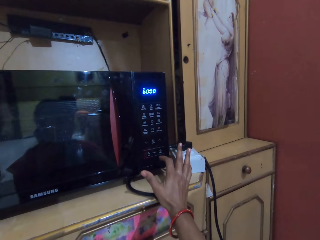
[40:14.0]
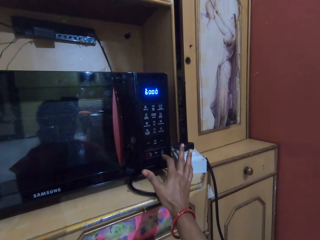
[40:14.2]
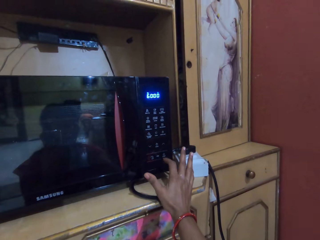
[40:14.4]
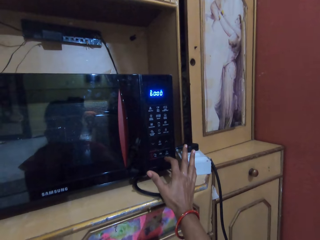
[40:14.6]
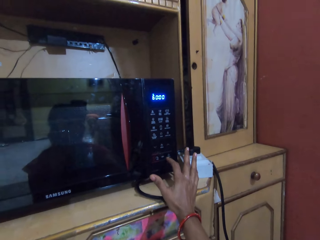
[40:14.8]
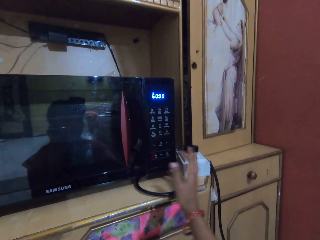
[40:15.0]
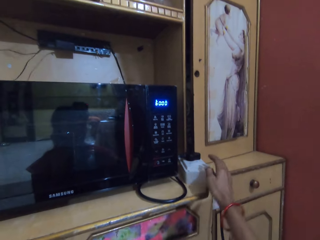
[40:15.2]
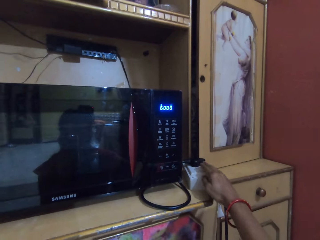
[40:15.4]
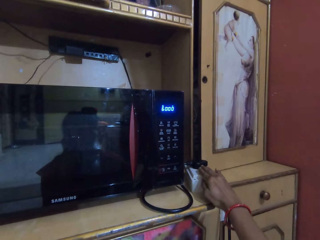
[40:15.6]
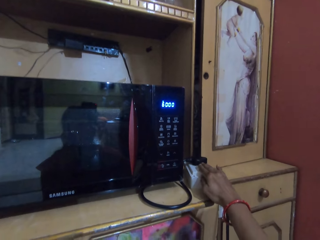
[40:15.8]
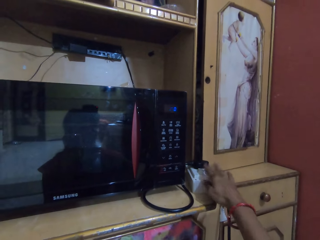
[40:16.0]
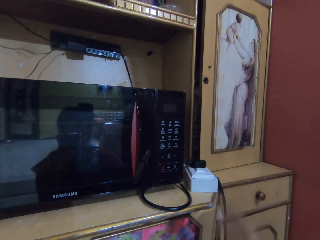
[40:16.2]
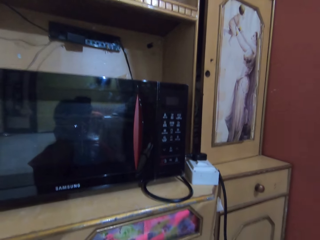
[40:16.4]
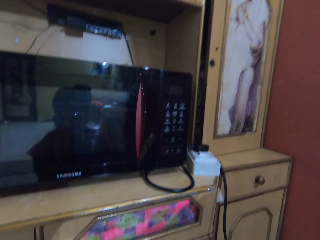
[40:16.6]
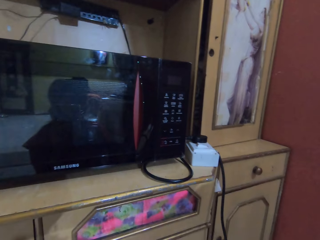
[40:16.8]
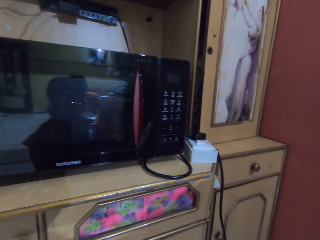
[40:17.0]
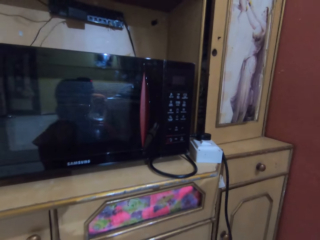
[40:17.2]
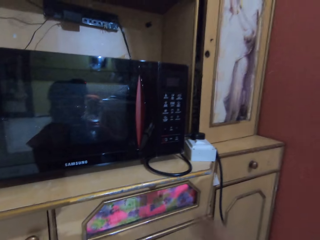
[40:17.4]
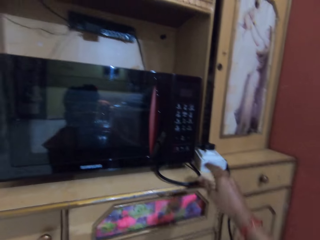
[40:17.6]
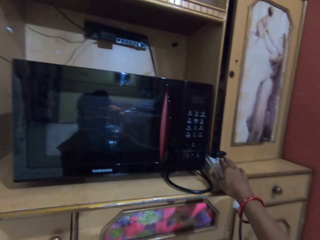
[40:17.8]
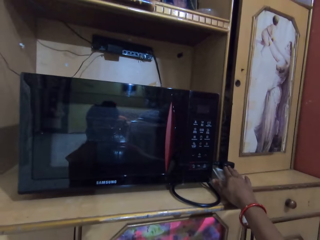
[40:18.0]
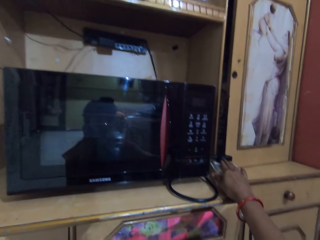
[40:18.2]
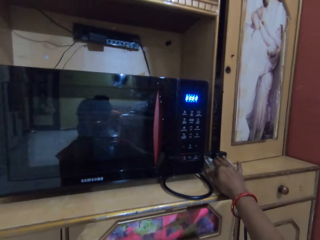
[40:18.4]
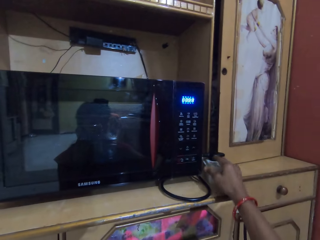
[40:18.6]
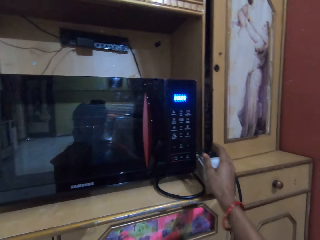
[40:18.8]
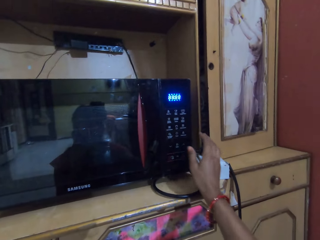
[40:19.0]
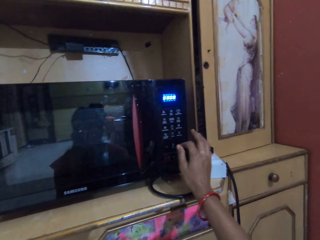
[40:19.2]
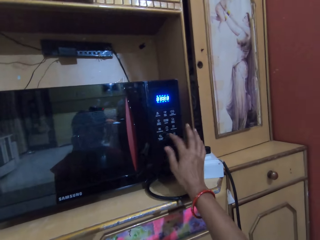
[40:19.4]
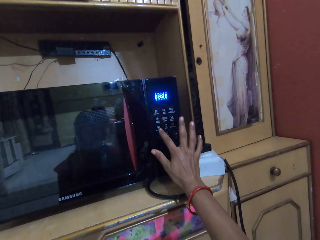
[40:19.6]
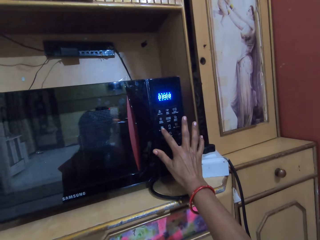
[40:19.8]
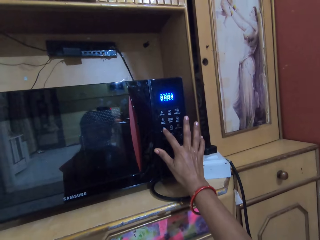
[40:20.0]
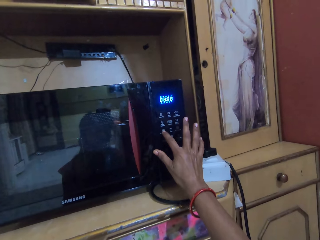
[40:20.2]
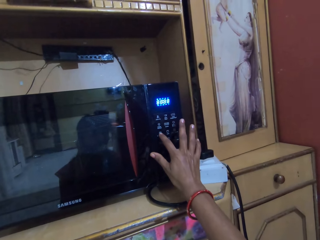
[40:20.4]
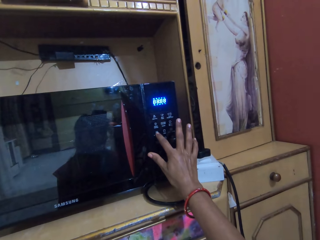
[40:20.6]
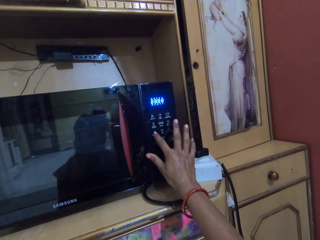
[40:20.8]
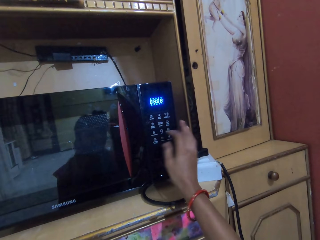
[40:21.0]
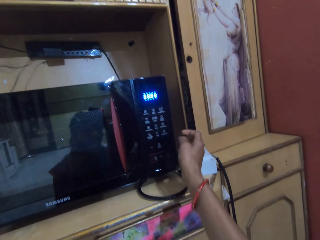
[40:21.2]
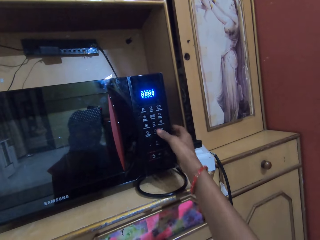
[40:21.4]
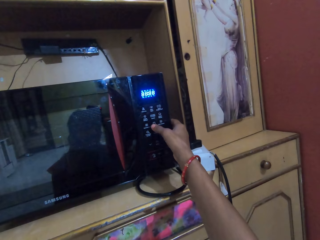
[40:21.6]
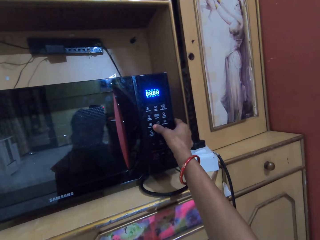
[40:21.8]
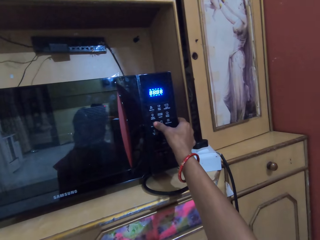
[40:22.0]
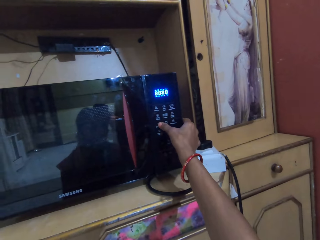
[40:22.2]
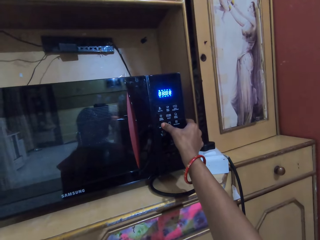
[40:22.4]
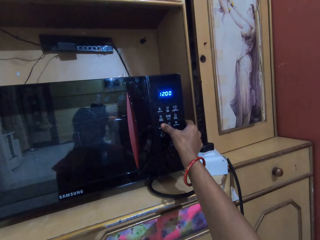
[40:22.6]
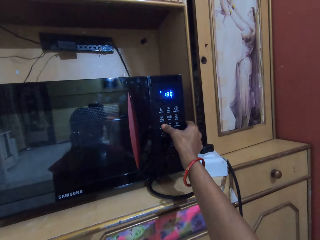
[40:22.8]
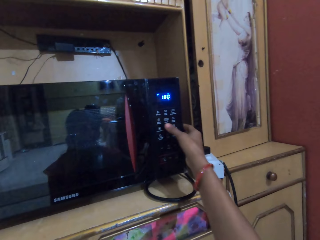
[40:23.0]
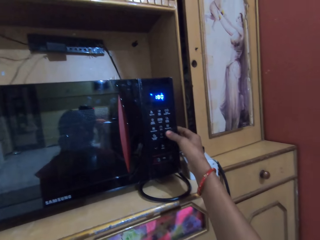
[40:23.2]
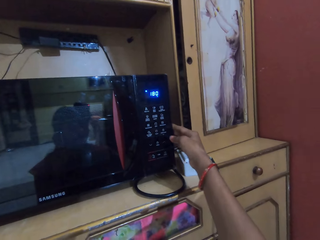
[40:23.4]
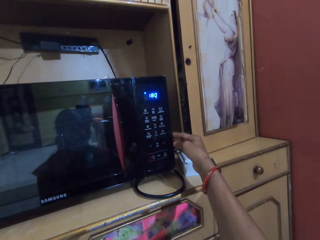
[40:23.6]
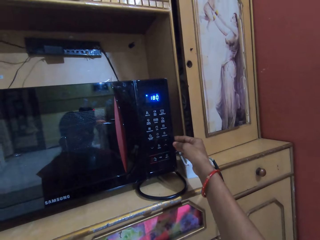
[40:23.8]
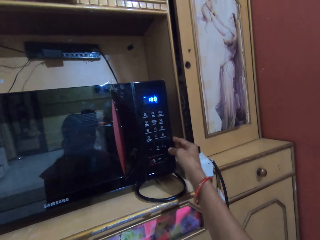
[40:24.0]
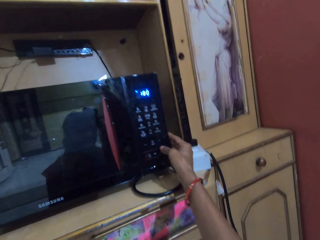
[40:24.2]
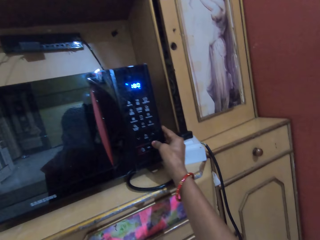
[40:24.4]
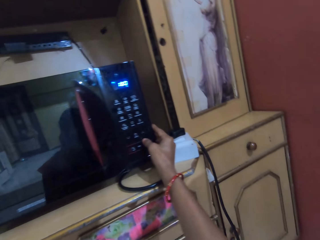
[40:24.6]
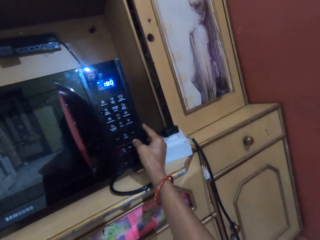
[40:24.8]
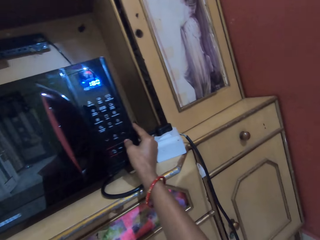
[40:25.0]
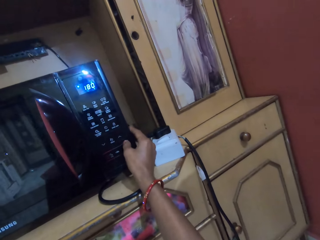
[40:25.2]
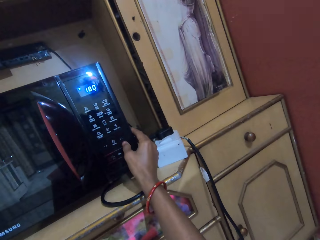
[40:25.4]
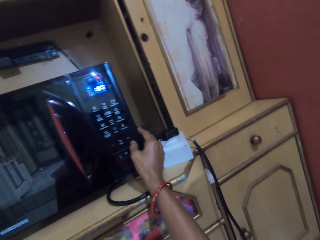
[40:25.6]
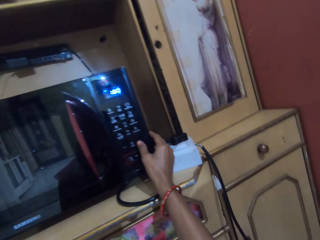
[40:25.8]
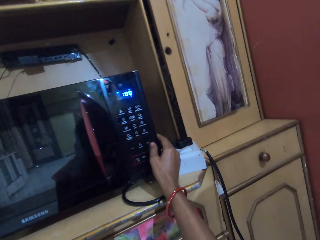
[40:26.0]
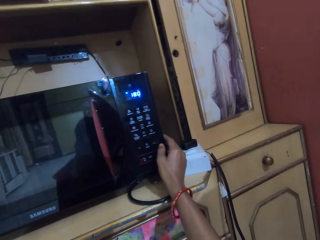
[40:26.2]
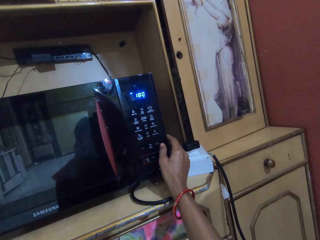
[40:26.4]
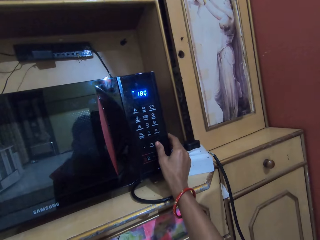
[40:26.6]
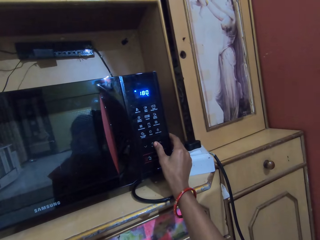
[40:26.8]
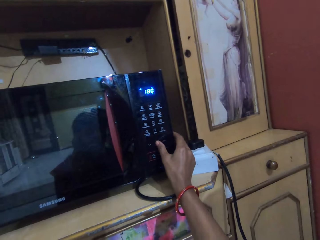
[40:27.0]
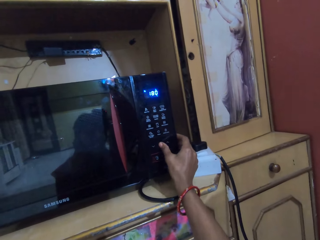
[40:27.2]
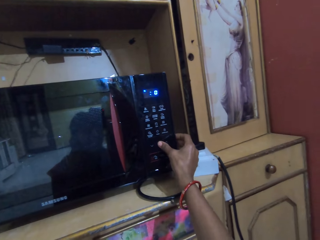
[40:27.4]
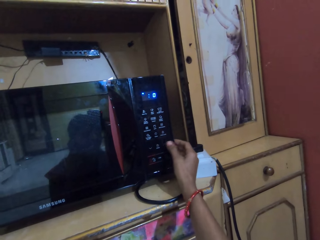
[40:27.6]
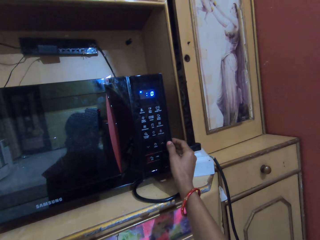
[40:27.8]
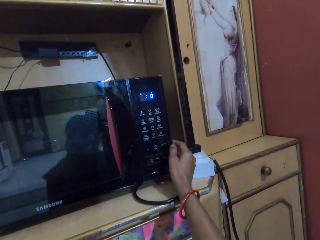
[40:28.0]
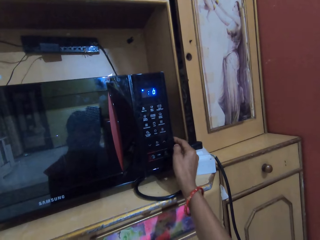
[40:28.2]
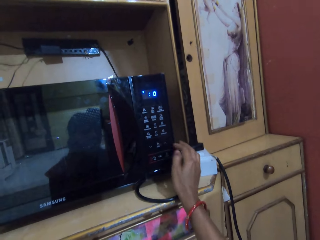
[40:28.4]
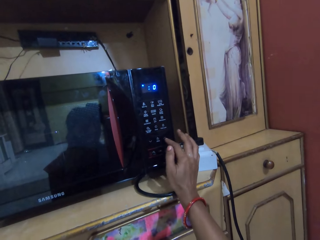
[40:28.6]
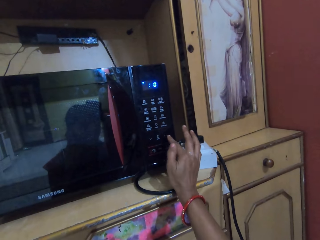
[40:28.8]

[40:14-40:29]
The camera wearer turns off a socket on a counter with her right hand. She turns on the socket on the counter with her right hand. She operates the microwave with her right hand. She activates the microwave.

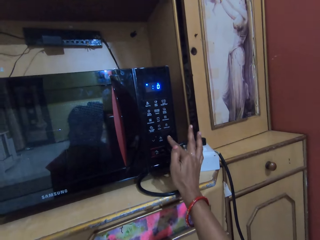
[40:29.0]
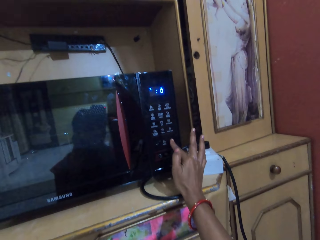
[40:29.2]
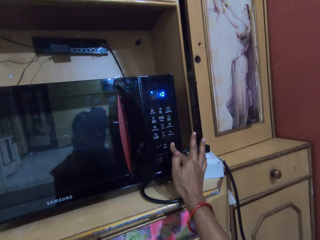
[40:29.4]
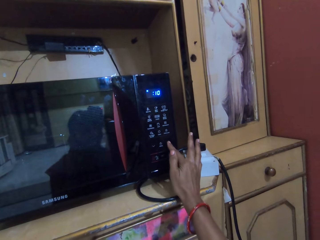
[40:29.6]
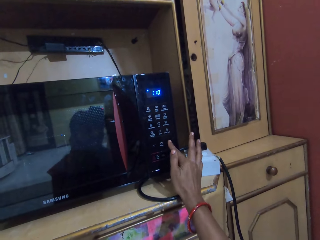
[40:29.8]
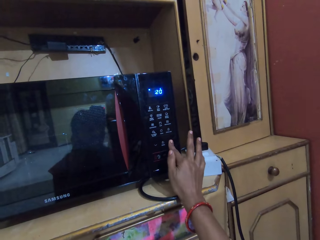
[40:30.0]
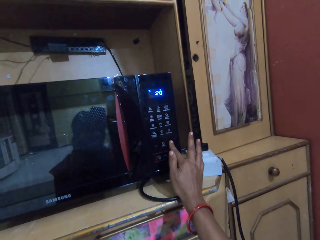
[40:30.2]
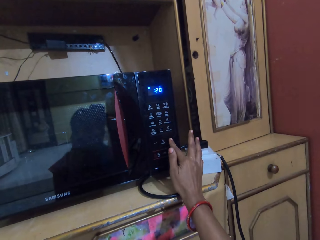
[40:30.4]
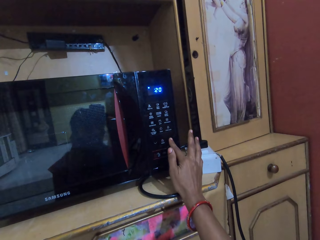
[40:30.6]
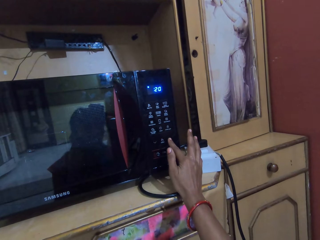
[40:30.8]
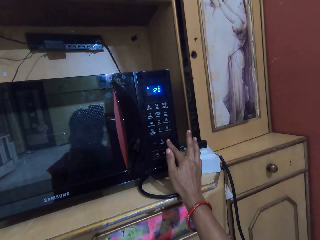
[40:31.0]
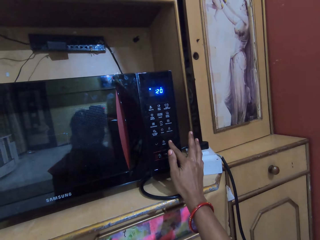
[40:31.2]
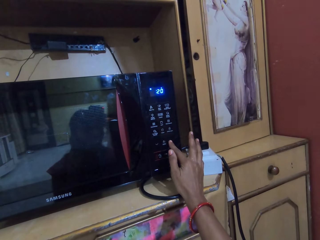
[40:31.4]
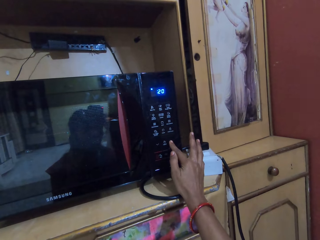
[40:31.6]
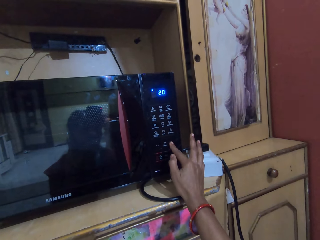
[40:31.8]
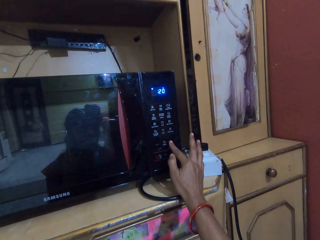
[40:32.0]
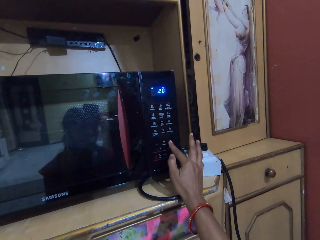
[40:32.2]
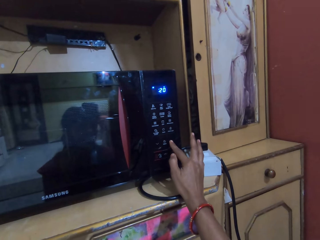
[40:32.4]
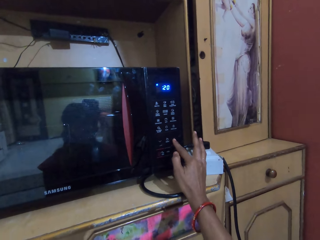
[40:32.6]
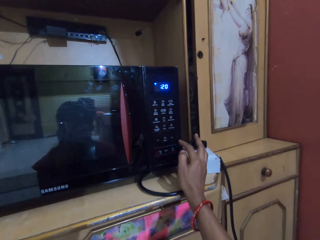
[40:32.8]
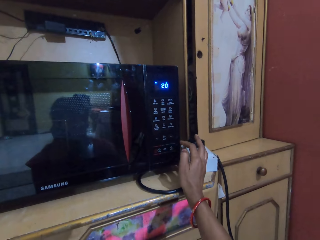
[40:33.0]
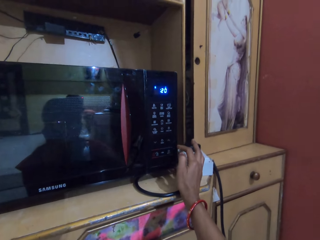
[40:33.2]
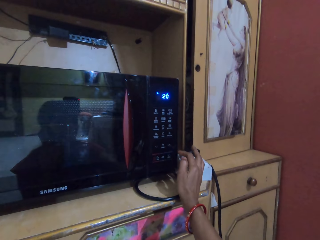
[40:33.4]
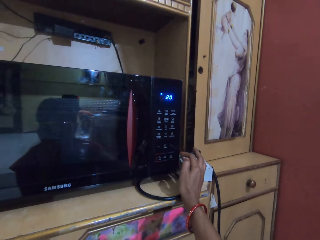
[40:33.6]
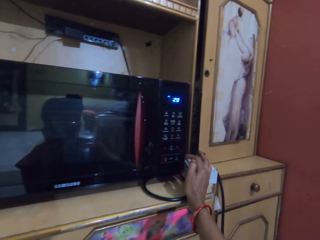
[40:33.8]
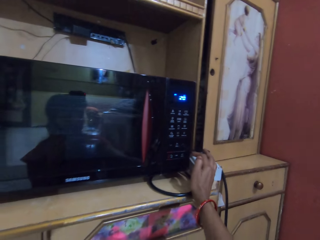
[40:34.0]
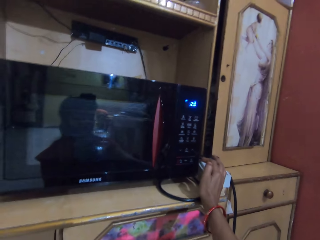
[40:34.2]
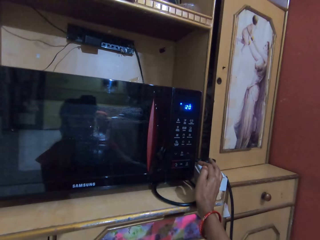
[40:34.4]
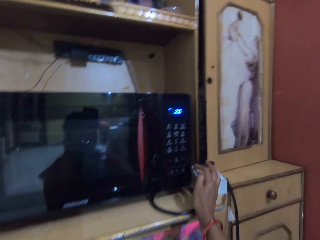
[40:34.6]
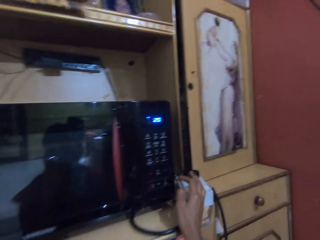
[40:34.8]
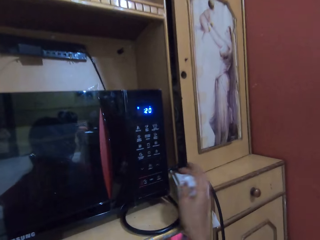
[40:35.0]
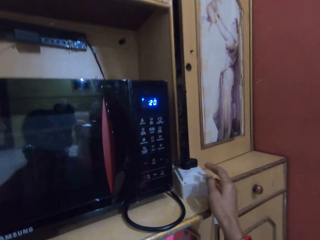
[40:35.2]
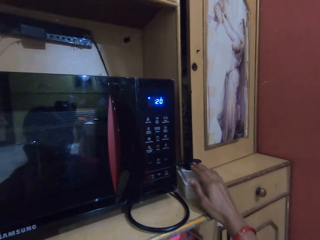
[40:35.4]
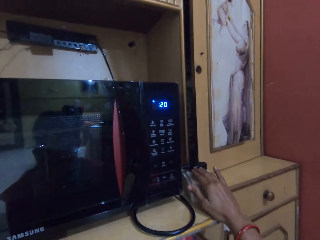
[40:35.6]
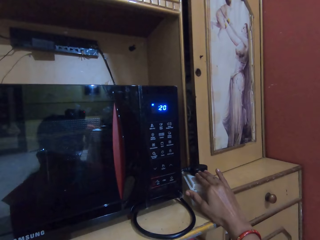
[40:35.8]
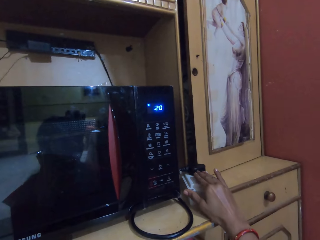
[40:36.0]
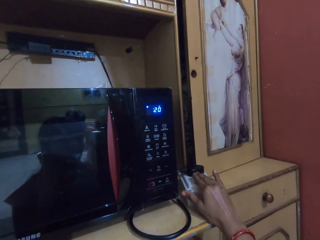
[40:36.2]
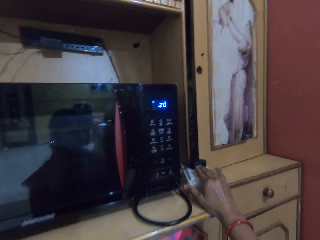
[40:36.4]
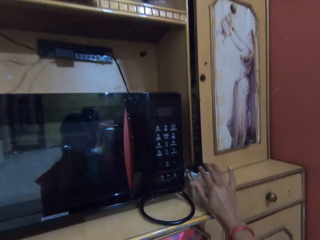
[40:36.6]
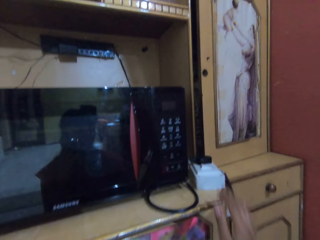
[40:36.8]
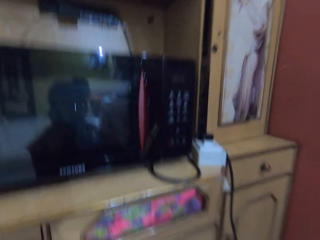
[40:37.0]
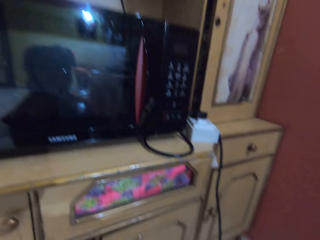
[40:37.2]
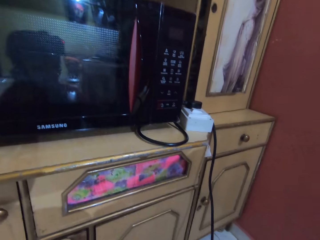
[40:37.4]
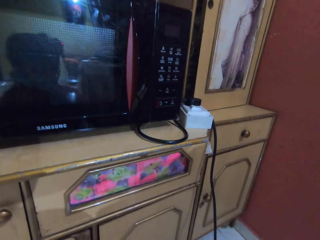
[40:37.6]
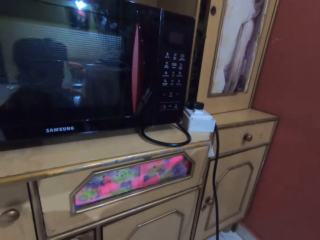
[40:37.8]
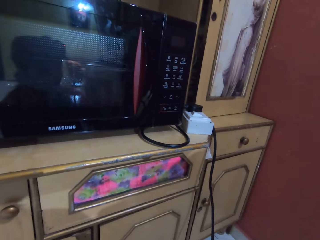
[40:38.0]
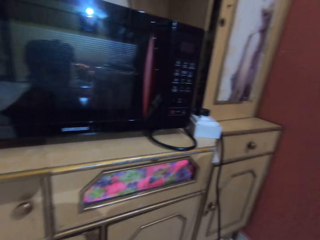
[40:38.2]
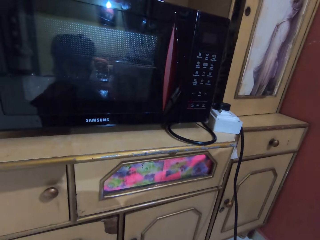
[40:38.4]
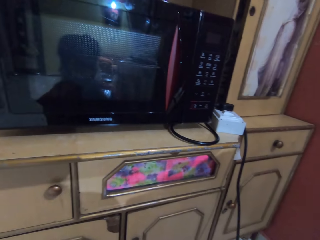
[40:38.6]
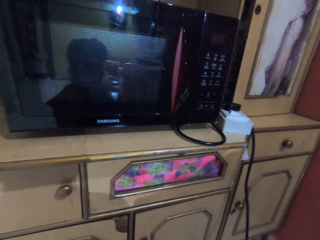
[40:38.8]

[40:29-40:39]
The camera wearer turns off the socket on the counter with her right hand.
